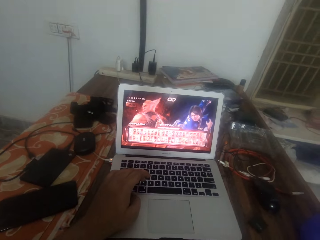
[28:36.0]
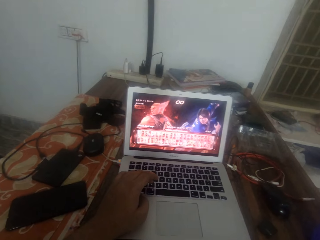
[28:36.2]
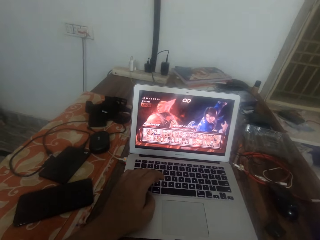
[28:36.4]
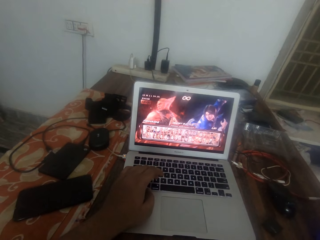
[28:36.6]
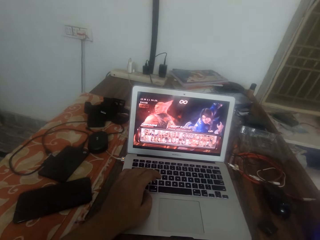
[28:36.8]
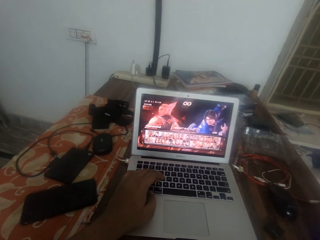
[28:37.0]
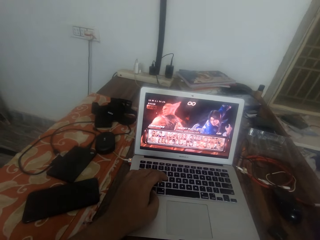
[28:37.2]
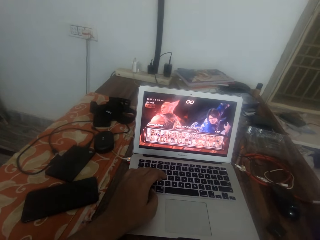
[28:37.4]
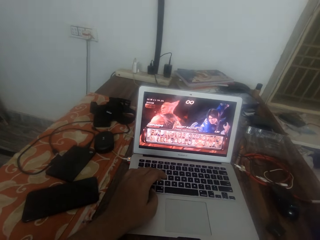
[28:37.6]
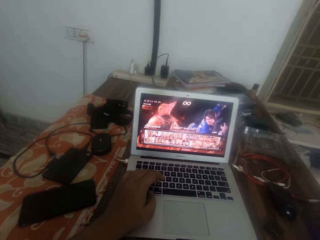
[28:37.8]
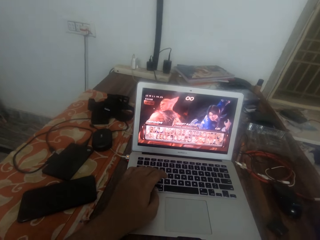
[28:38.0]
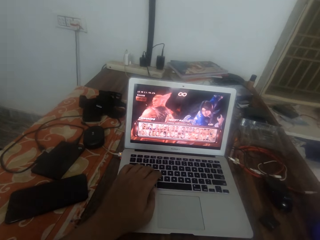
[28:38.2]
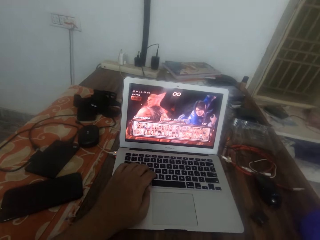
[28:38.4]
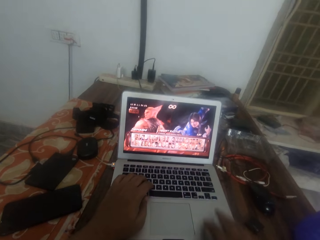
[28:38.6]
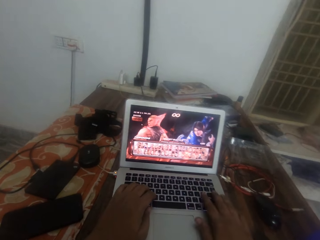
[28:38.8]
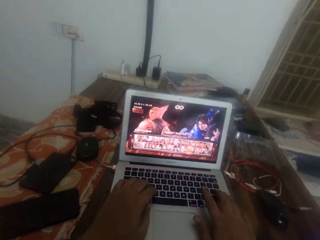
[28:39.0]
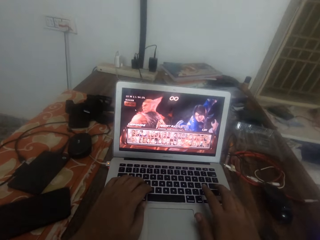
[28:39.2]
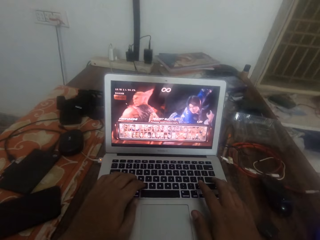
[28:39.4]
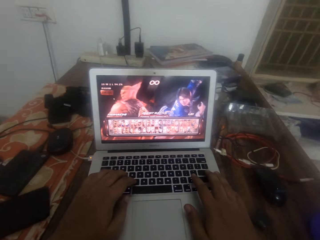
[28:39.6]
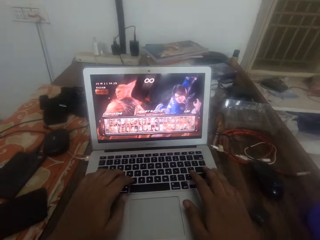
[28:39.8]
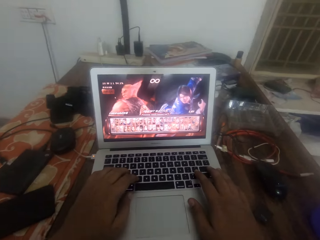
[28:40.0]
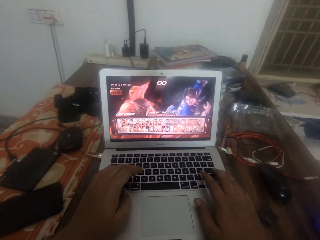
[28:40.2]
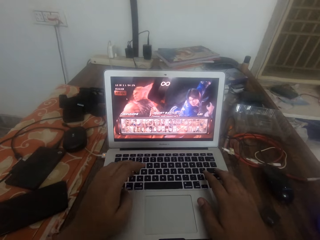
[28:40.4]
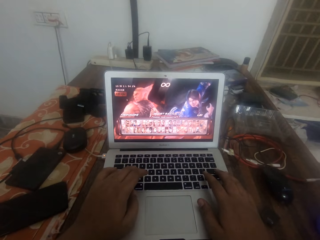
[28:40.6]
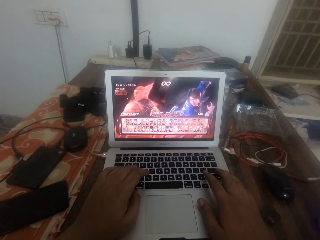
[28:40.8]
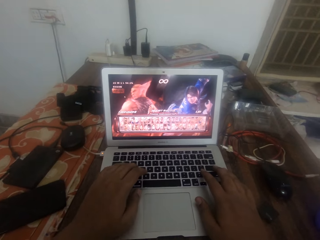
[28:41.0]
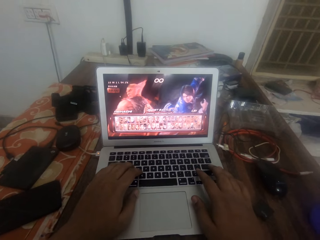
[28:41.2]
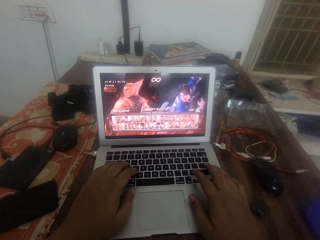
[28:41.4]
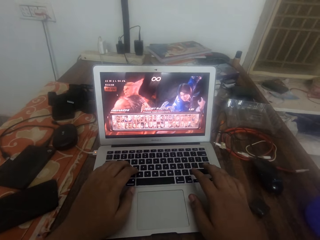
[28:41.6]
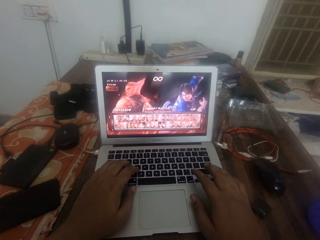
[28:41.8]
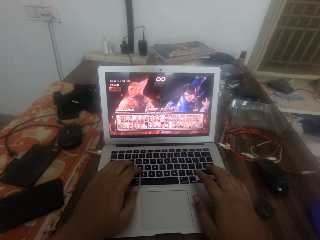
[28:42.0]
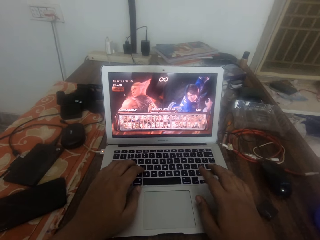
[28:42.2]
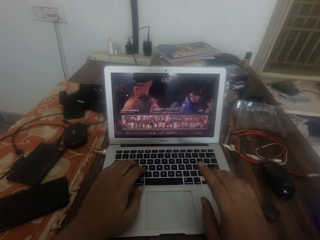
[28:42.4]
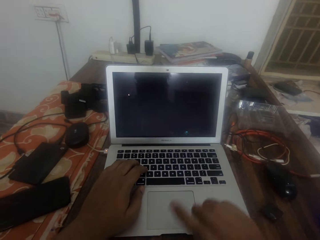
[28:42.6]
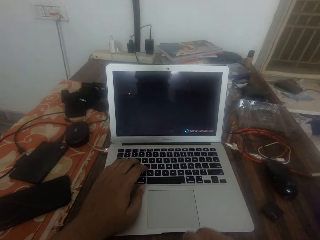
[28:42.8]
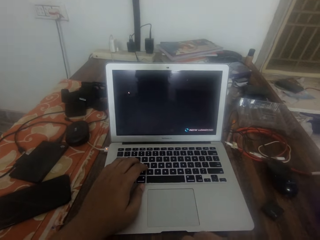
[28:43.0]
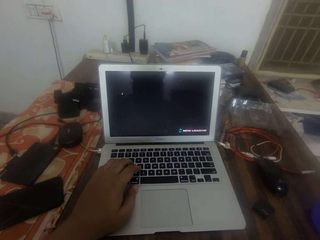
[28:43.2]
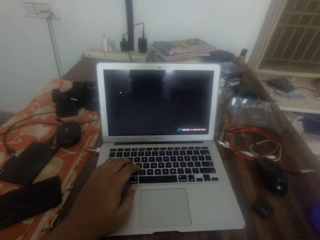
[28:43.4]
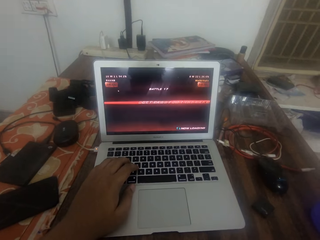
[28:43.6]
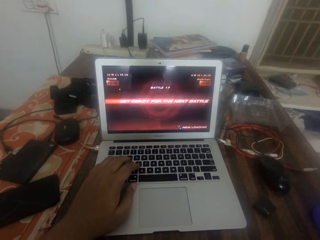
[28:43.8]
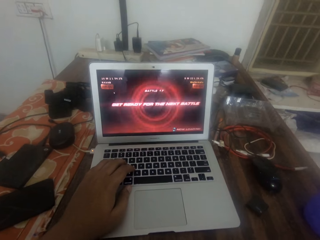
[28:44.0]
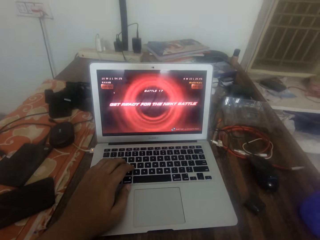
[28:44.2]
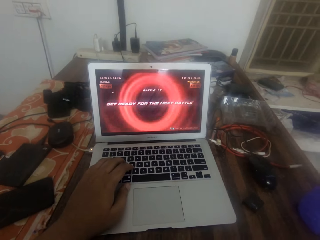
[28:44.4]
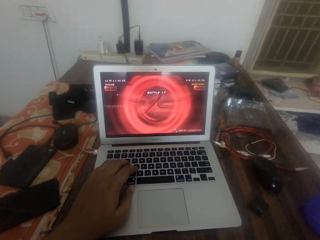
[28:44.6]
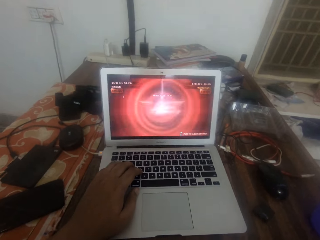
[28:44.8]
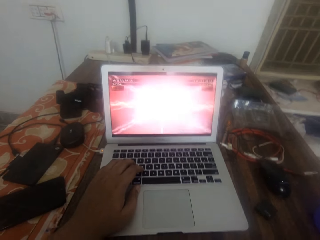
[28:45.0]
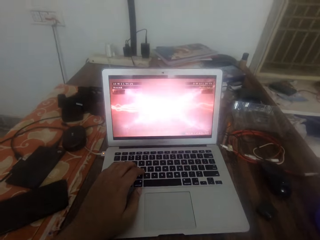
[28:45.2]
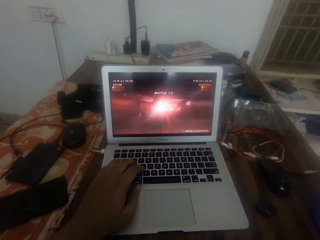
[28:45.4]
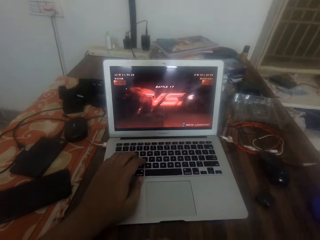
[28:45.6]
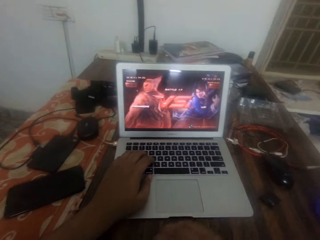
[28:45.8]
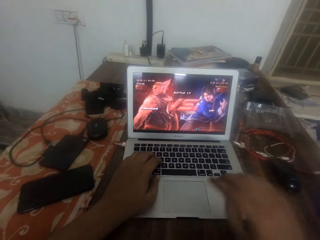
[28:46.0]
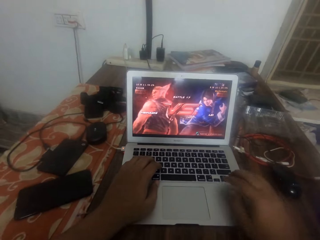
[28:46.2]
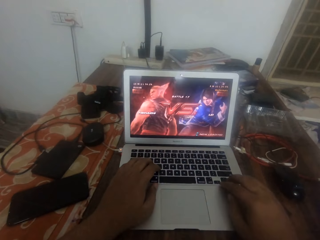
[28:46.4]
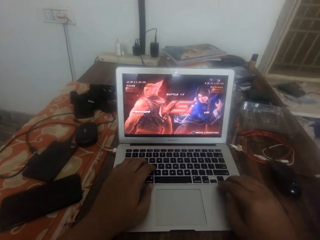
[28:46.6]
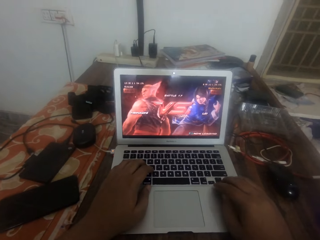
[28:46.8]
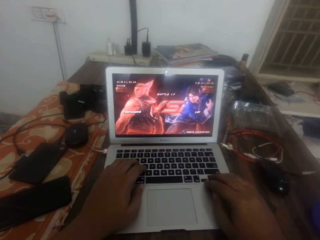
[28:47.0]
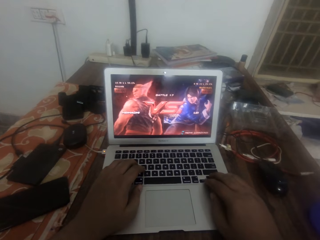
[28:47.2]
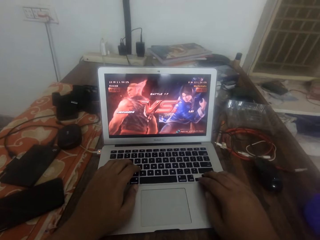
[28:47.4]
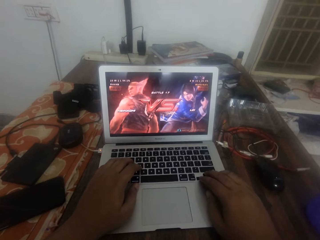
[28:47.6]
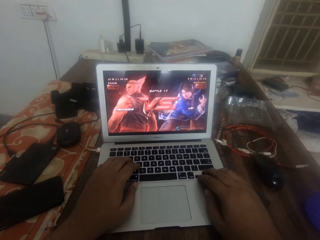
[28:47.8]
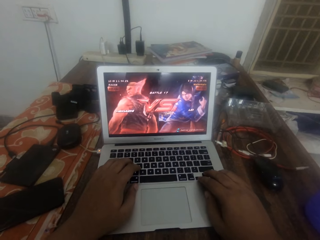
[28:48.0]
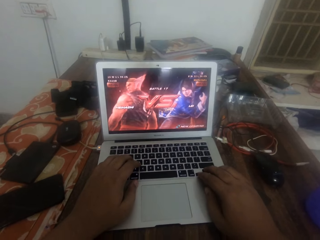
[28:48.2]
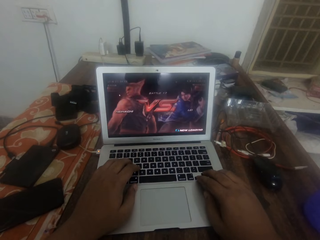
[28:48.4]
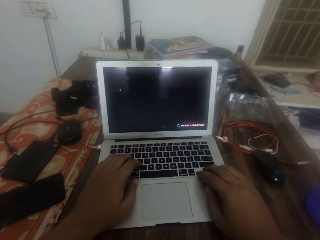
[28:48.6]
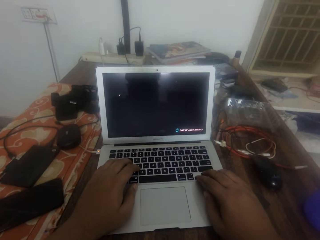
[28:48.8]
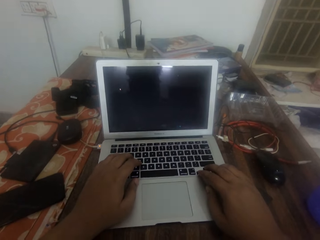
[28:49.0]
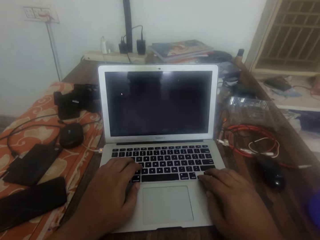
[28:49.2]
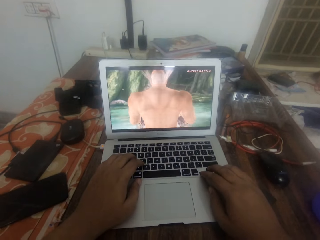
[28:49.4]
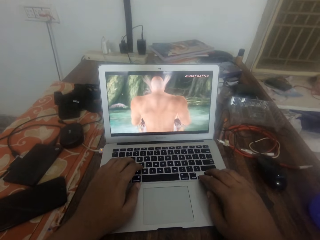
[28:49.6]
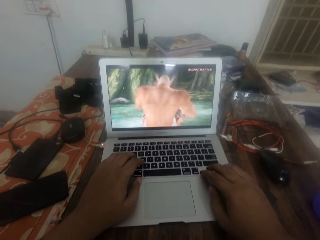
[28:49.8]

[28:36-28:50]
The camera wearer touches the laptop with the right hand. They select a battle star in the video game. They remove the right hand from the laptop. They touch the laptop with the right hand.

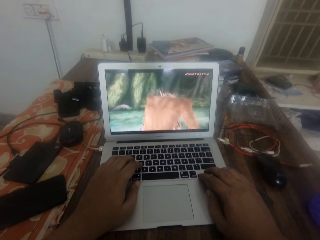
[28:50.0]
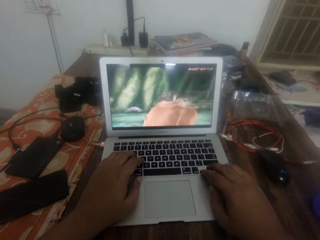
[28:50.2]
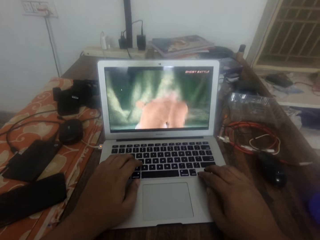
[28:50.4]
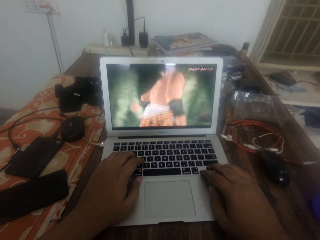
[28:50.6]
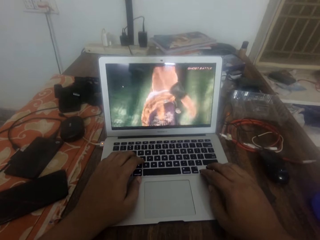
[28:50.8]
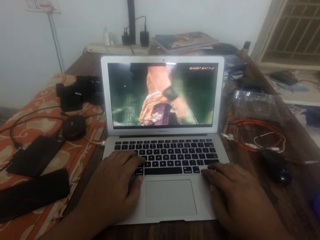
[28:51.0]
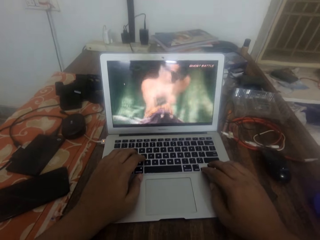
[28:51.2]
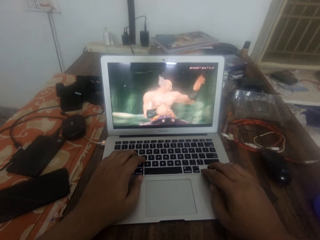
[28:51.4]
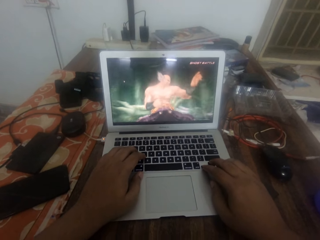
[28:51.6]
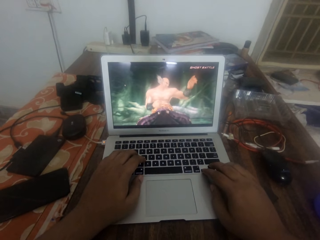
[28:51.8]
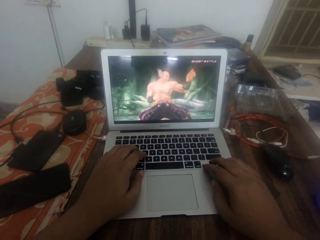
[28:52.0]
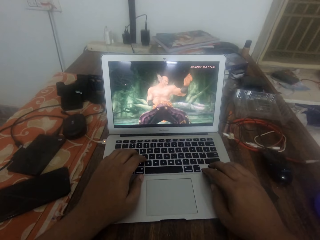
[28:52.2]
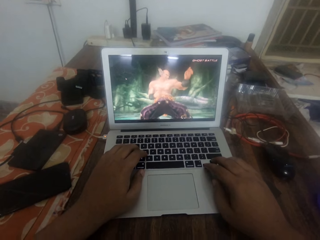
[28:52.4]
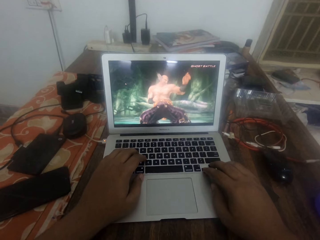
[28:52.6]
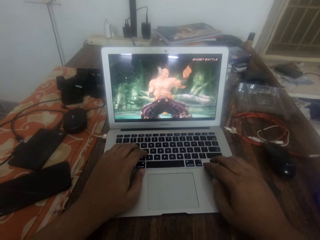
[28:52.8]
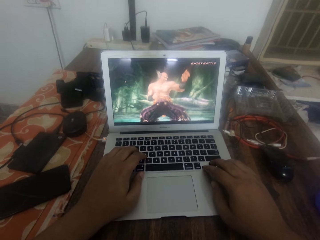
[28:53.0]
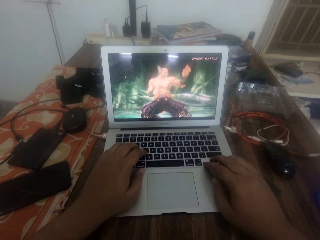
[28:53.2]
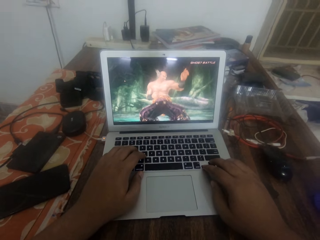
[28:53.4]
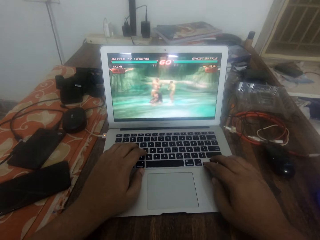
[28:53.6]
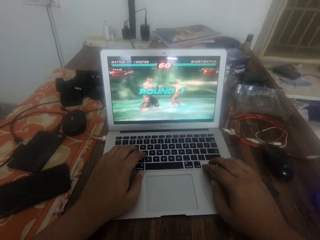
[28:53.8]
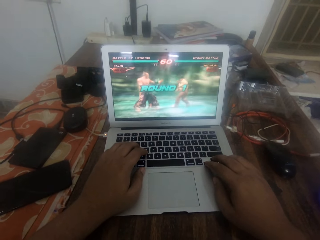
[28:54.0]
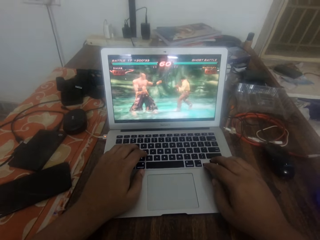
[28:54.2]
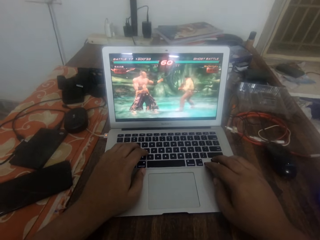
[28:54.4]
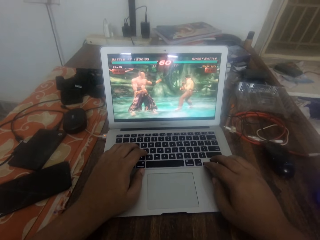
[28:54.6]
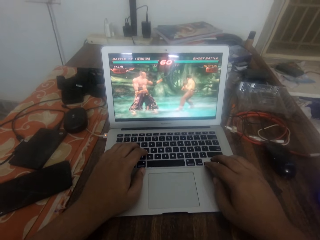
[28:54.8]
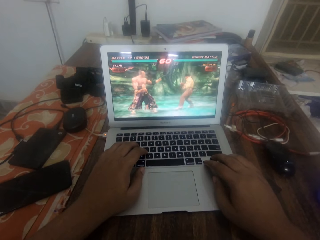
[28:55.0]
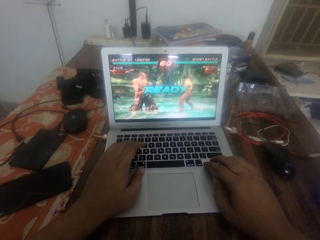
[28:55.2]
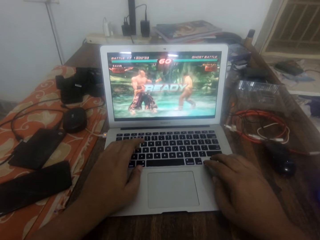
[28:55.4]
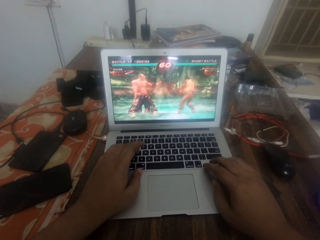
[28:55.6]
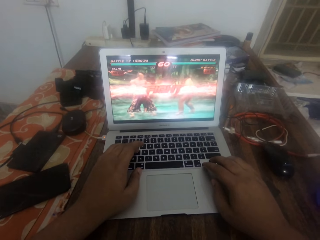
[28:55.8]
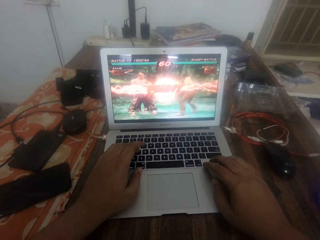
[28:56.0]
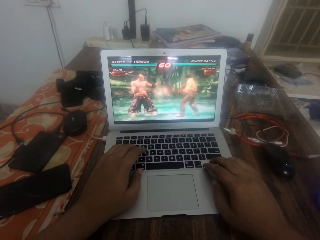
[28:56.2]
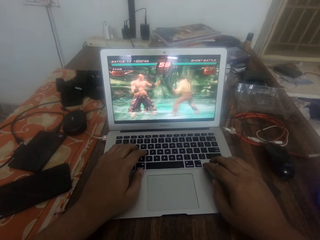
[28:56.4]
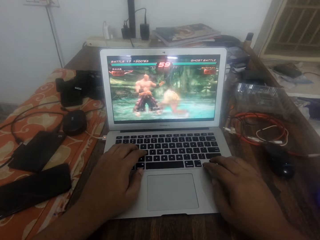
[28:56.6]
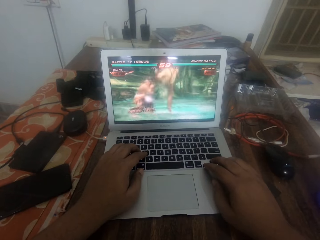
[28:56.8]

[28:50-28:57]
The camera wearer plays the video game on a laptop.
